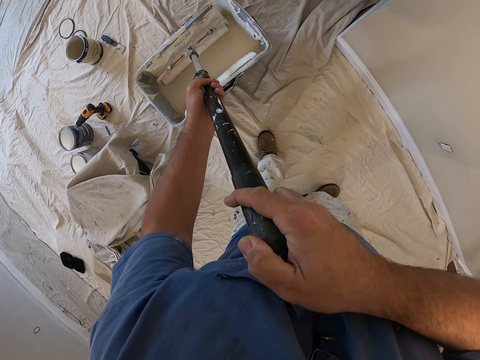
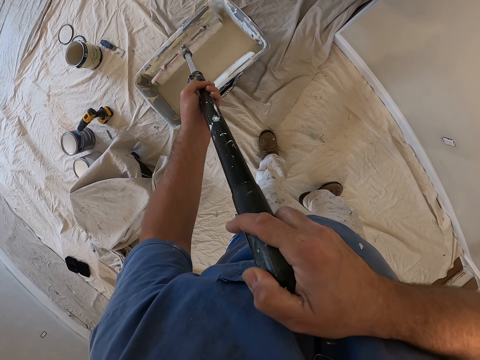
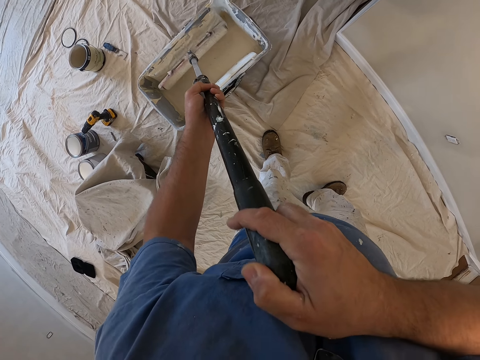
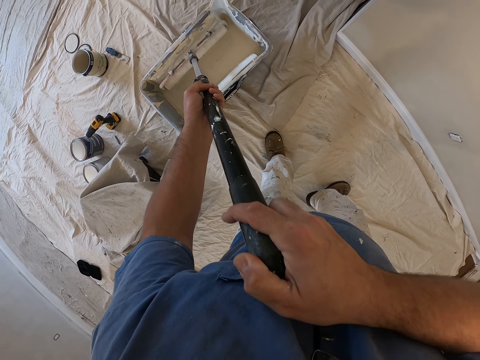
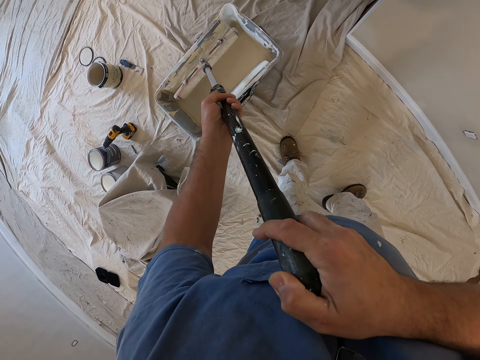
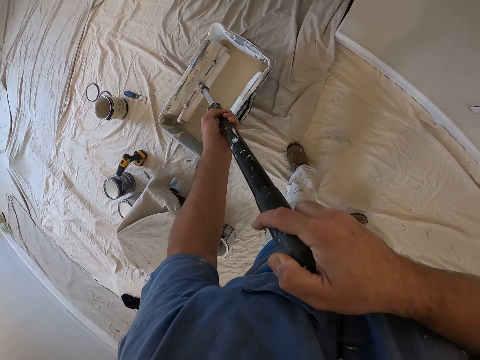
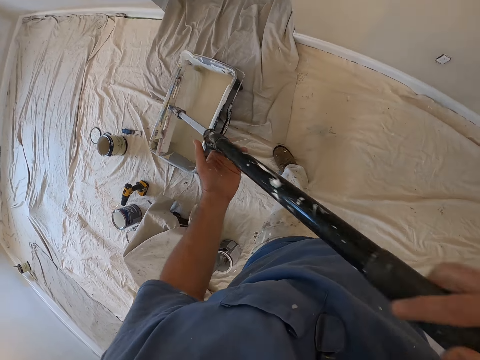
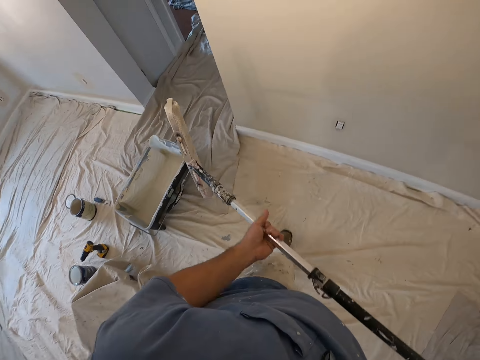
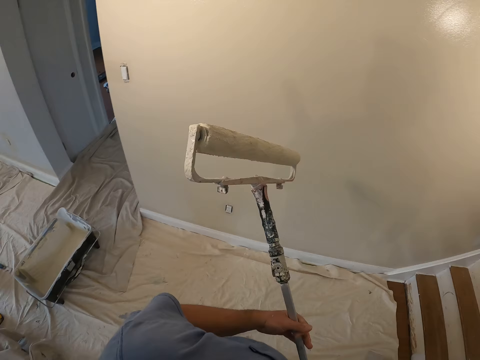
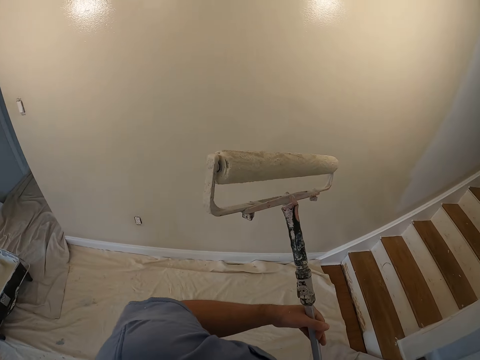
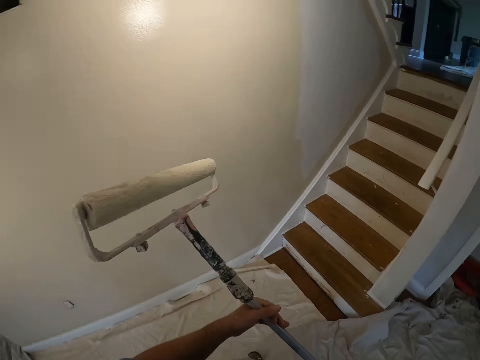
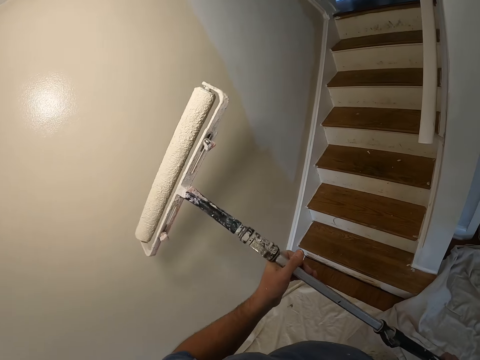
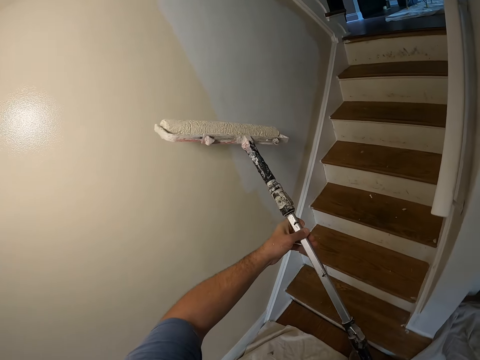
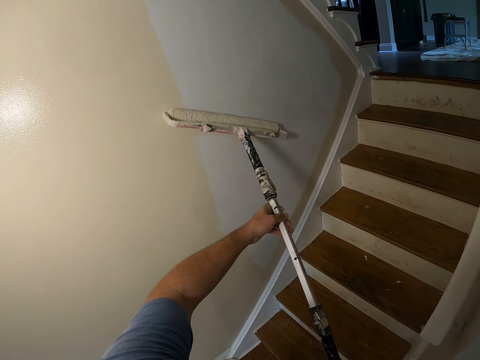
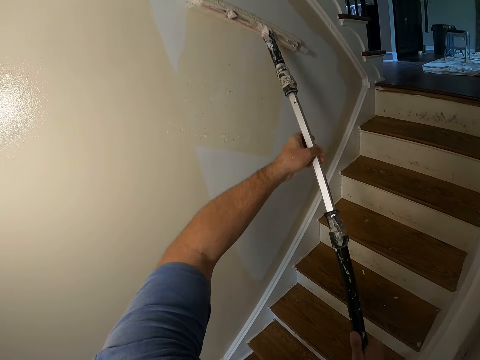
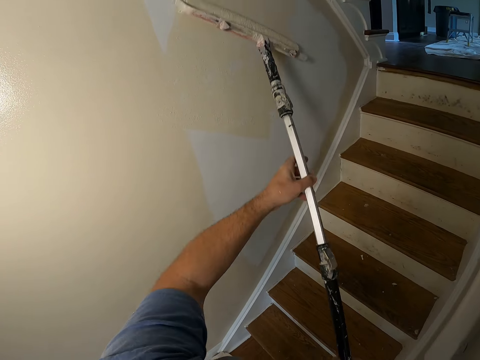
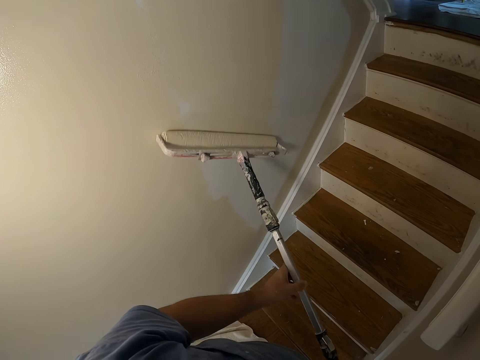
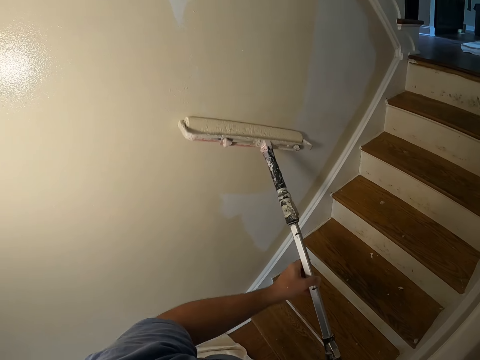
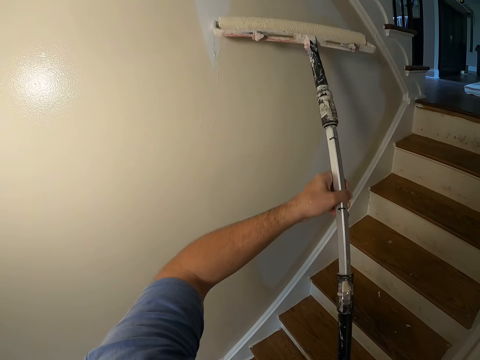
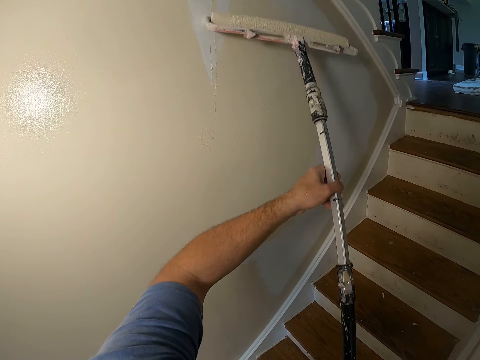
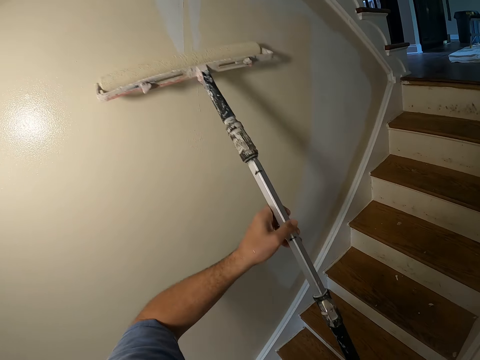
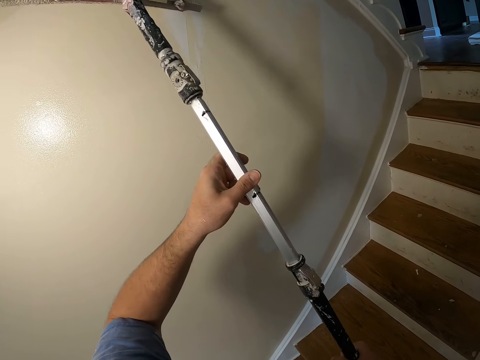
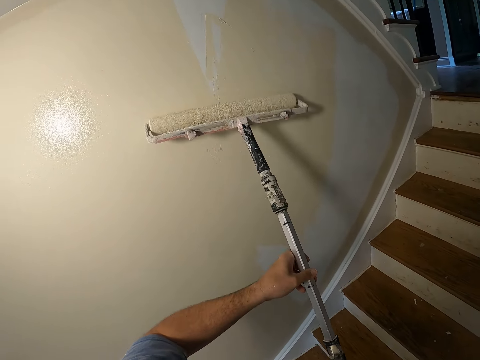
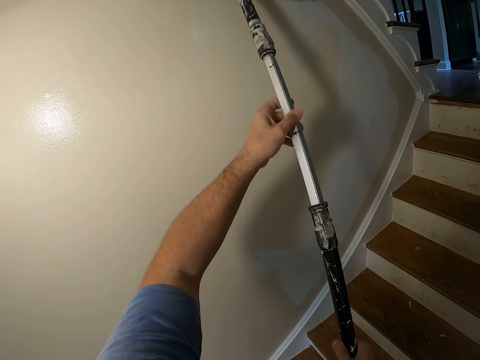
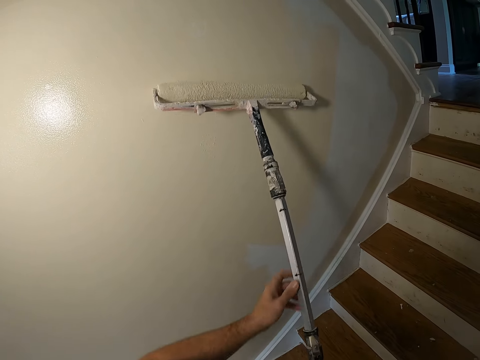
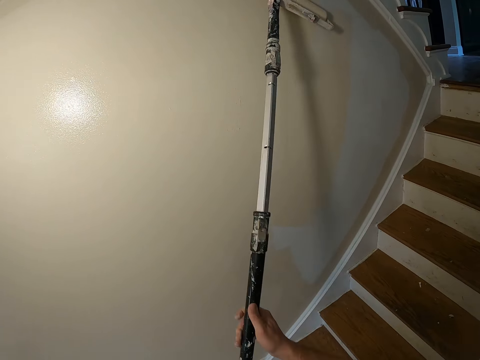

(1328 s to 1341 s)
The camera wearer walks towards his right. He paints the wall with the paint roller in his hands.

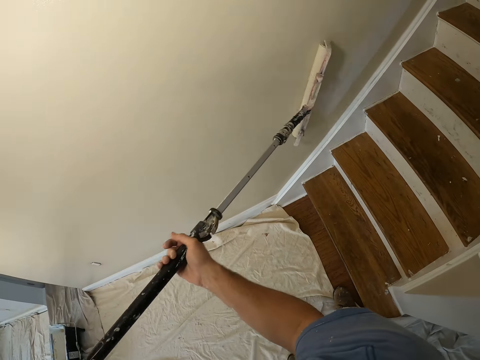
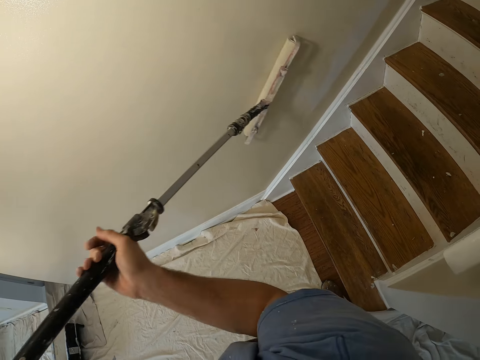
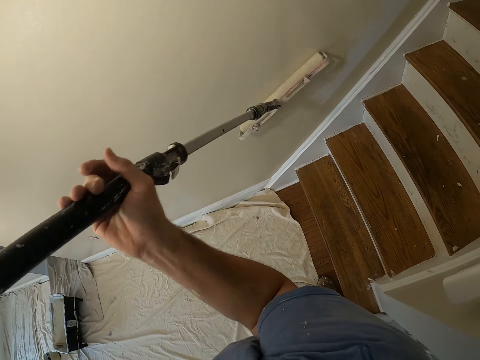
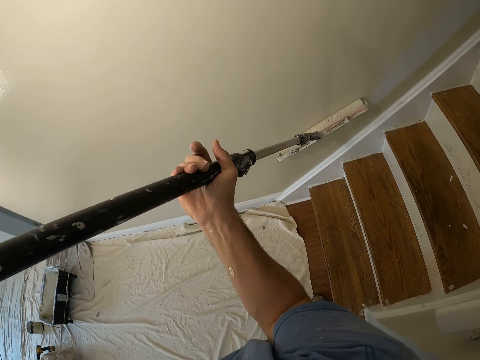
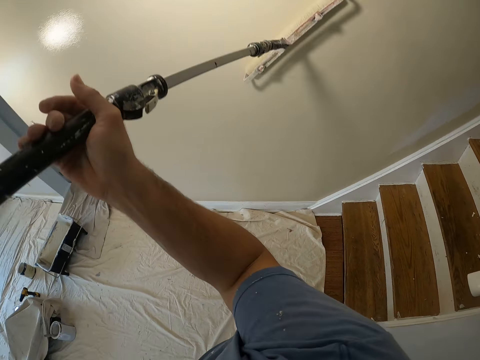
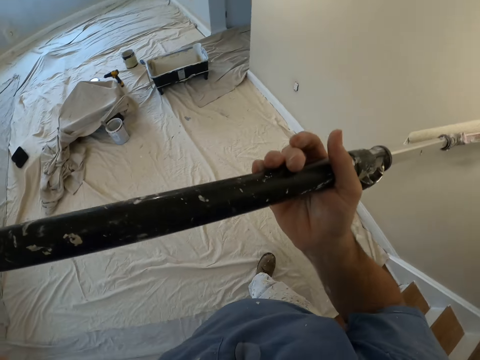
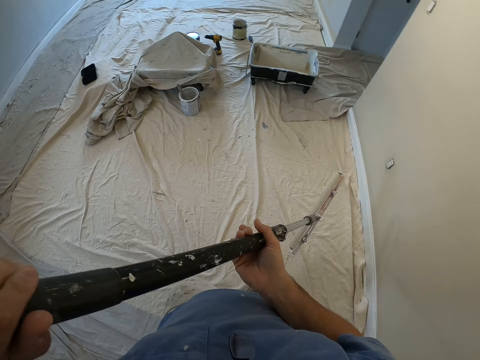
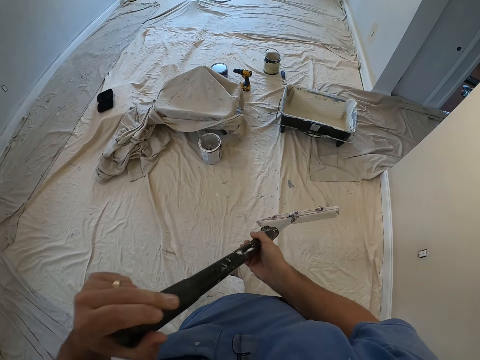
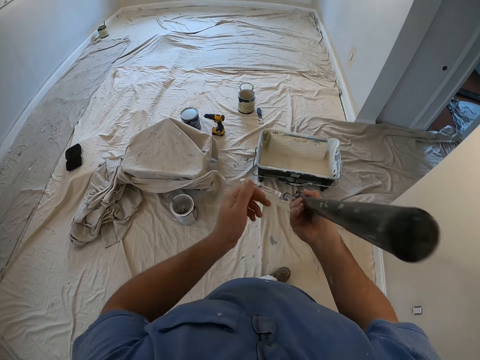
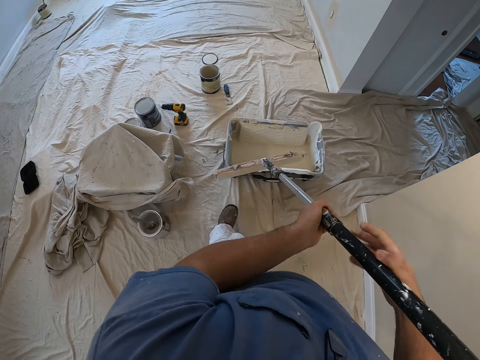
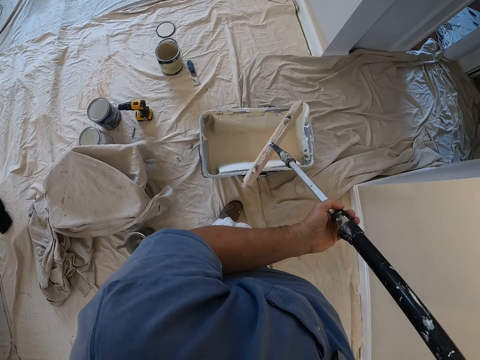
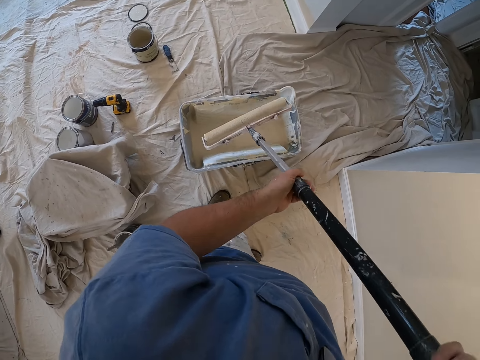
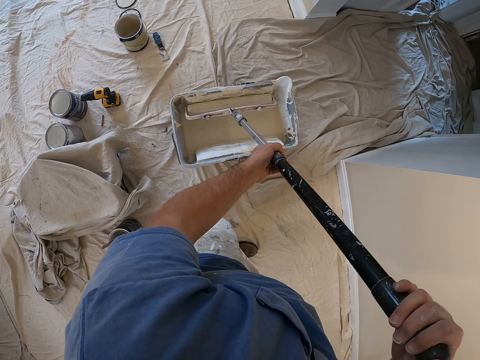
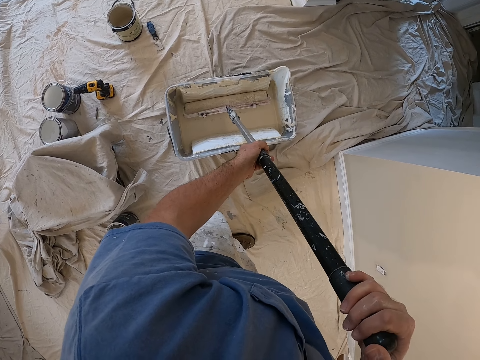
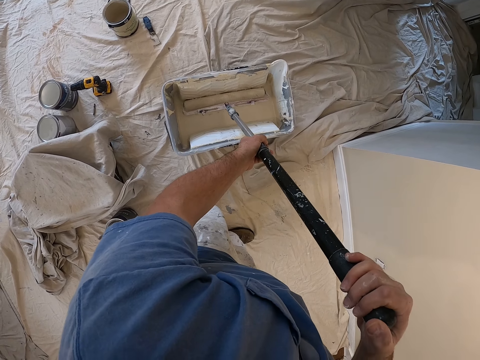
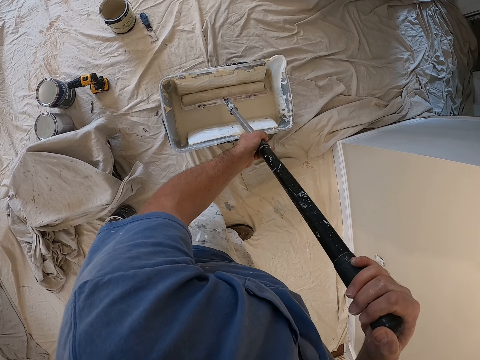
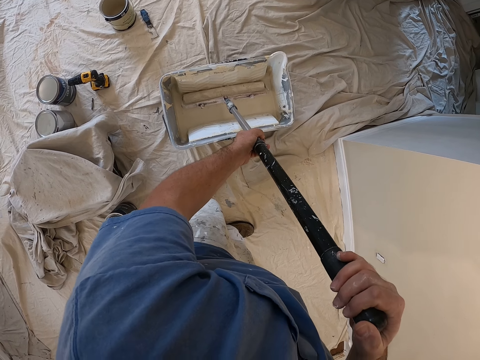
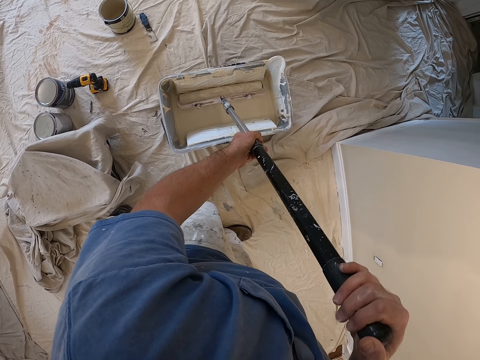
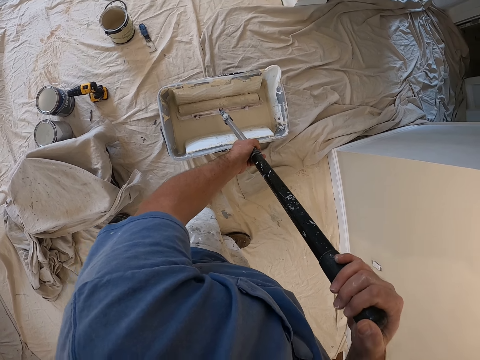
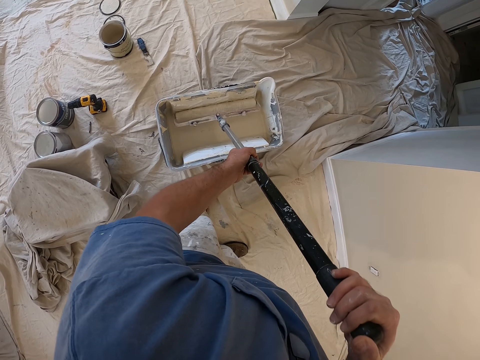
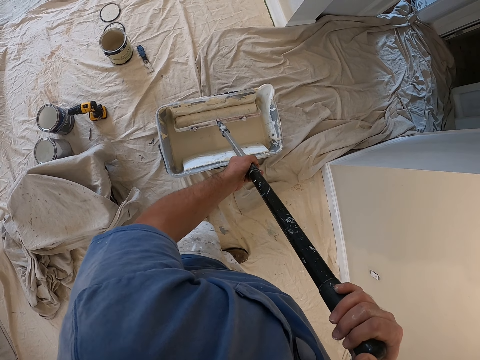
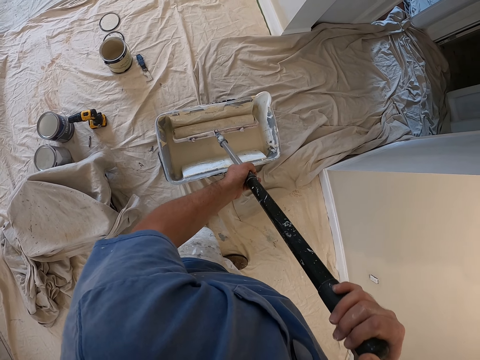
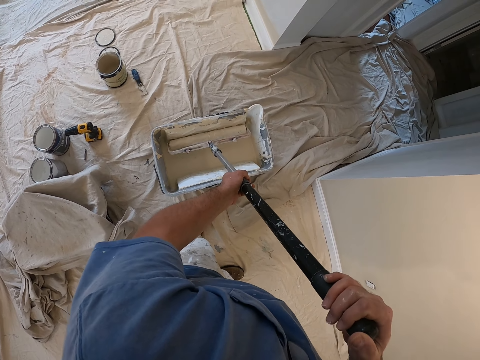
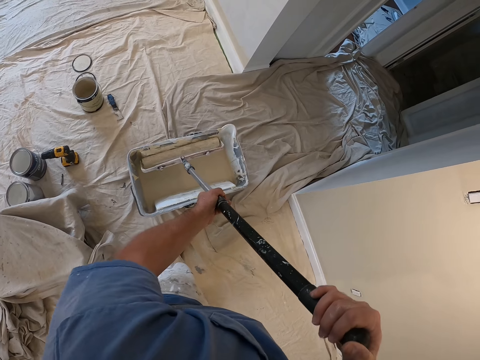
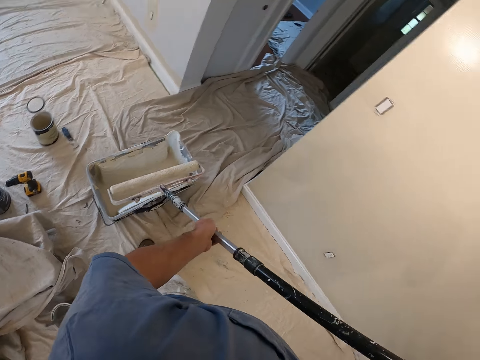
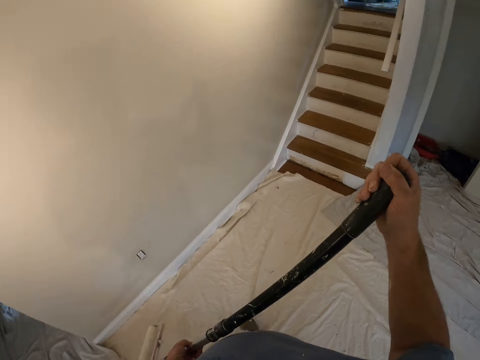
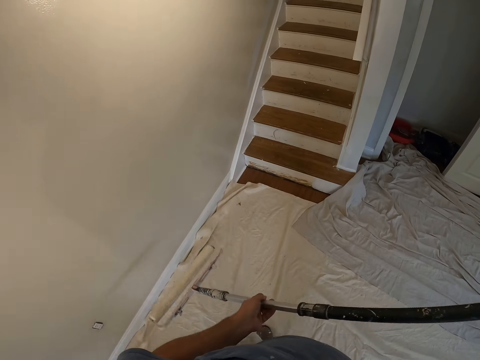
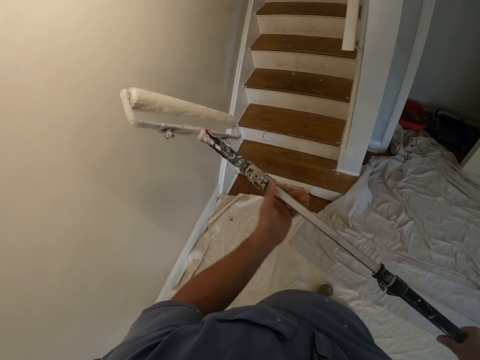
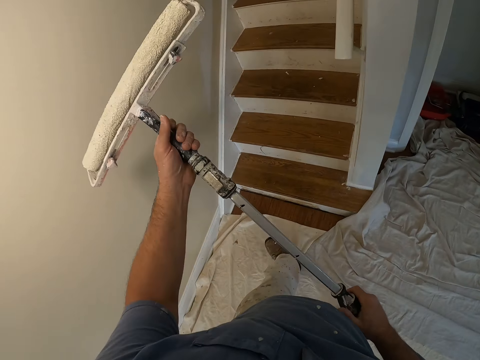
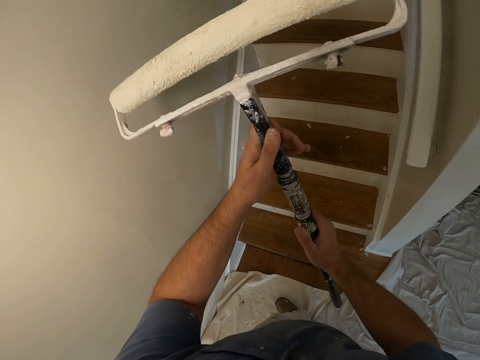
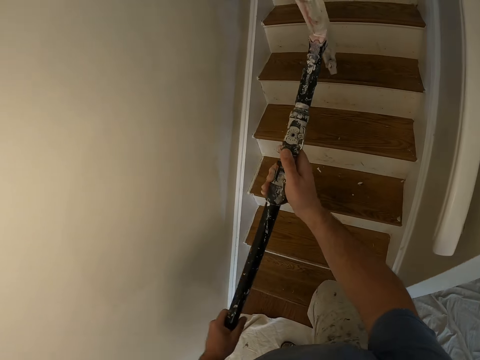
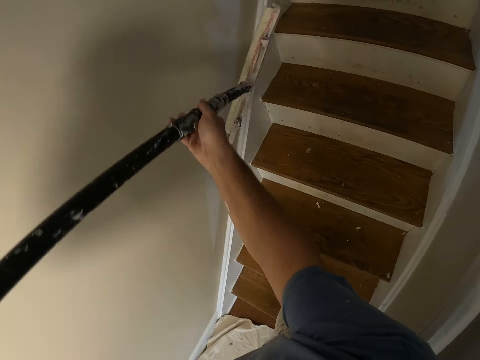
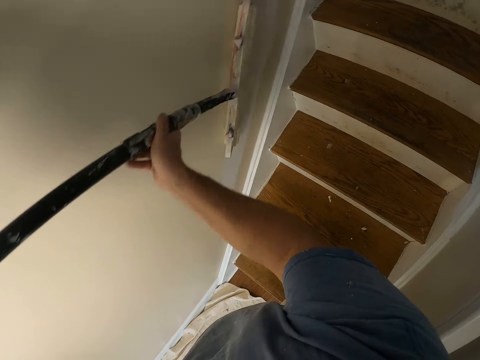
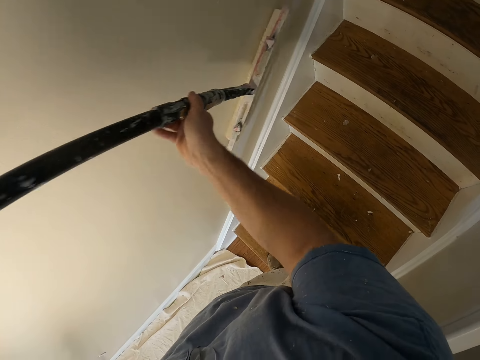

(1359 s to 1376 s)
The camera wearer walks towards the paint containers. He moves his hands on the paint roller handle extension, turns the paint roller with both hands, and dips the paint roller into the paint container with both hands. He walks towards his right. He turns the paint roller. He pulls in the paint roller handle extension with his left hand. He walks up the stairs. He moves his left hand down on the paint roller handle extension. He paints the wall with the paint roller in his hands.
